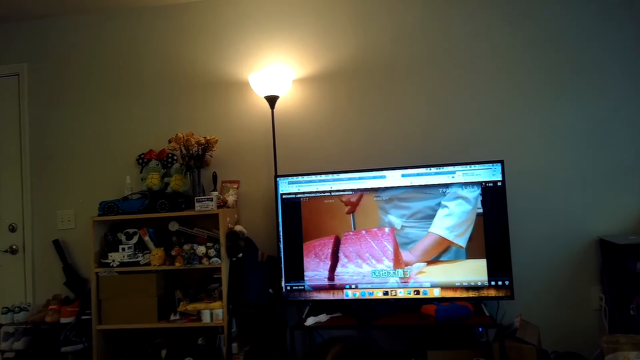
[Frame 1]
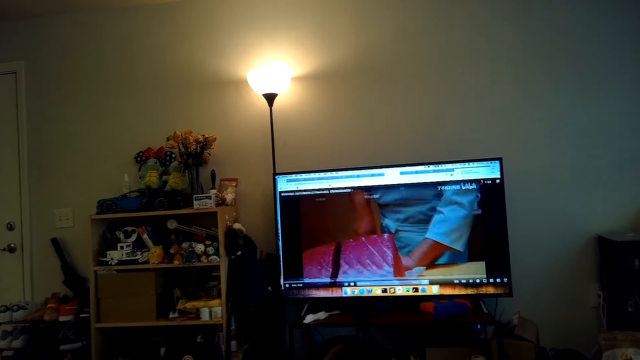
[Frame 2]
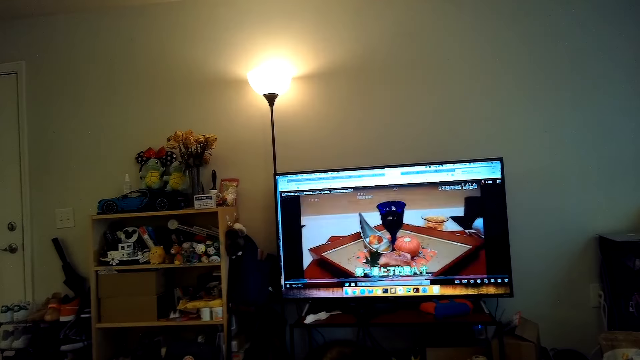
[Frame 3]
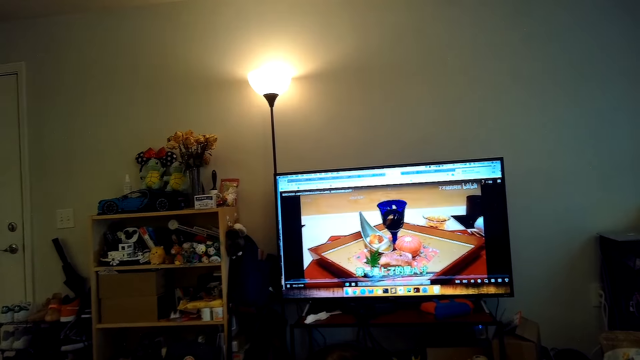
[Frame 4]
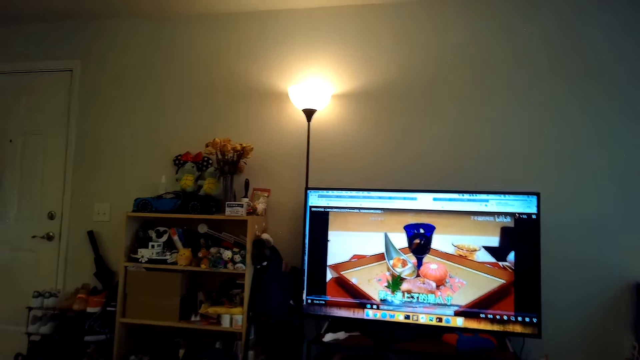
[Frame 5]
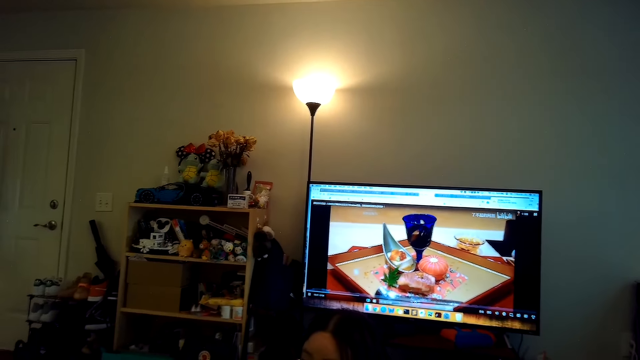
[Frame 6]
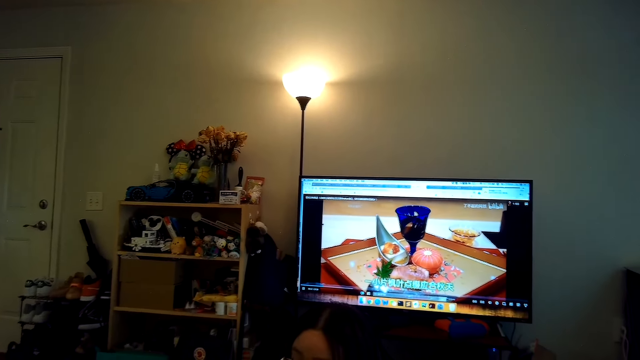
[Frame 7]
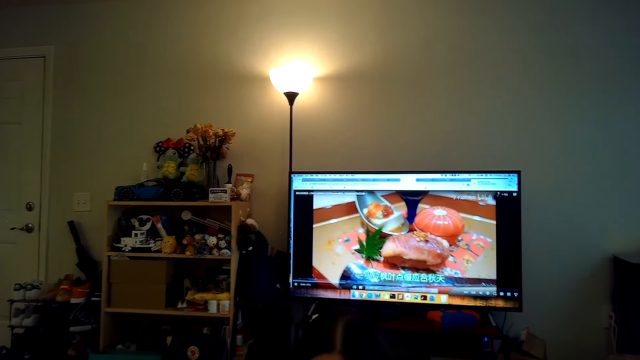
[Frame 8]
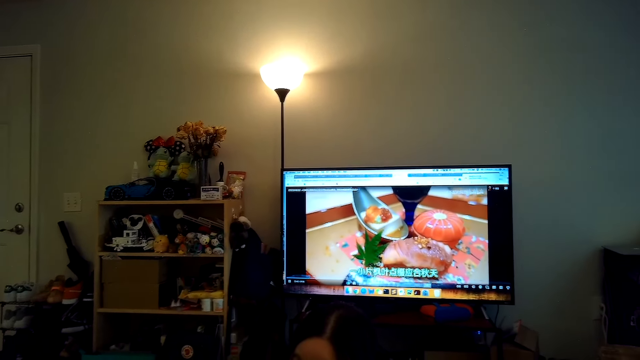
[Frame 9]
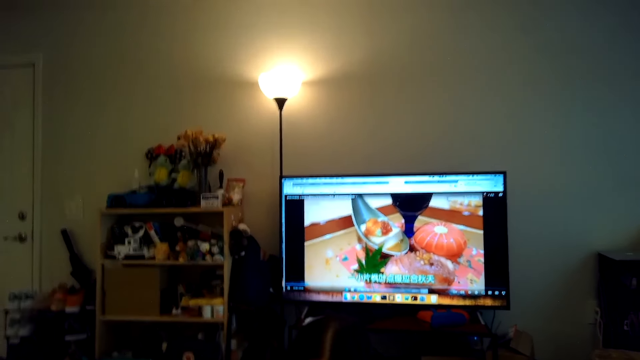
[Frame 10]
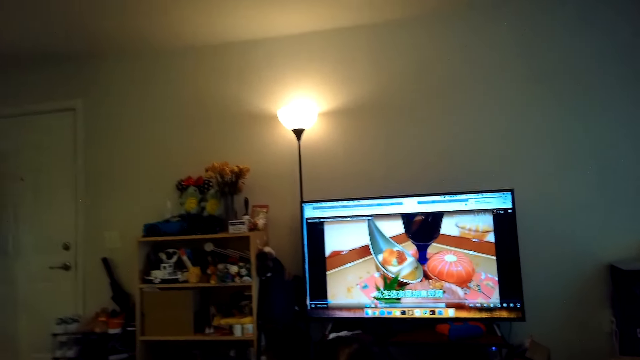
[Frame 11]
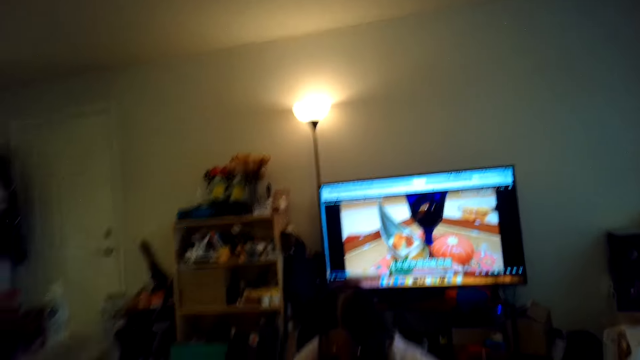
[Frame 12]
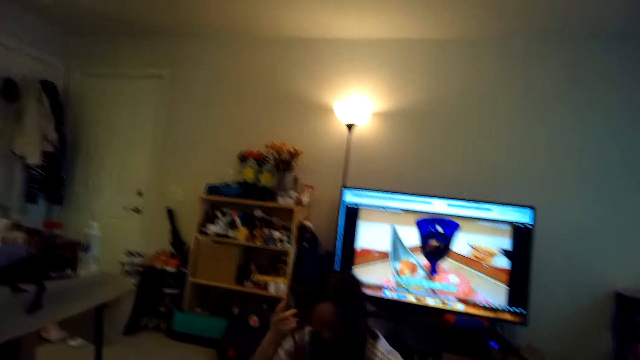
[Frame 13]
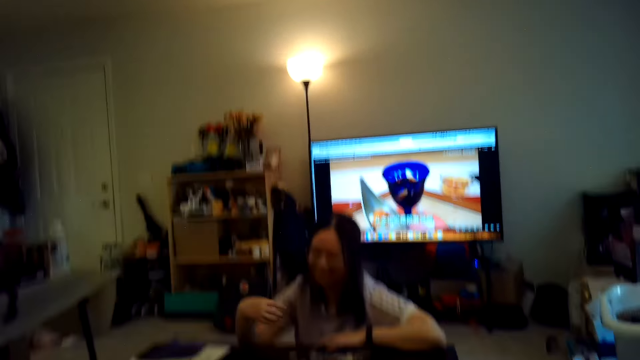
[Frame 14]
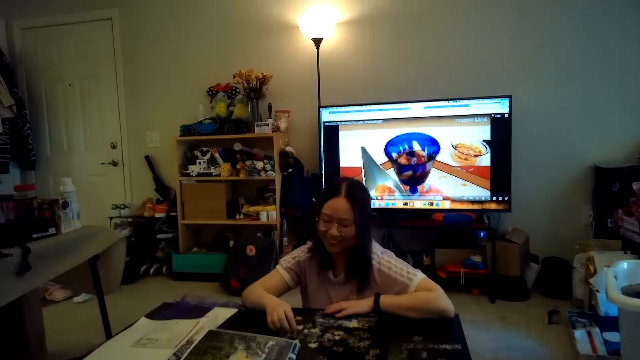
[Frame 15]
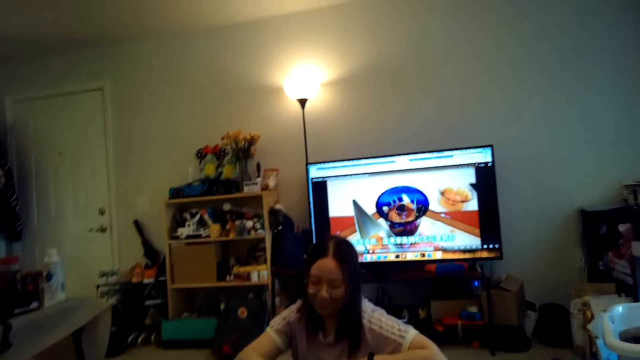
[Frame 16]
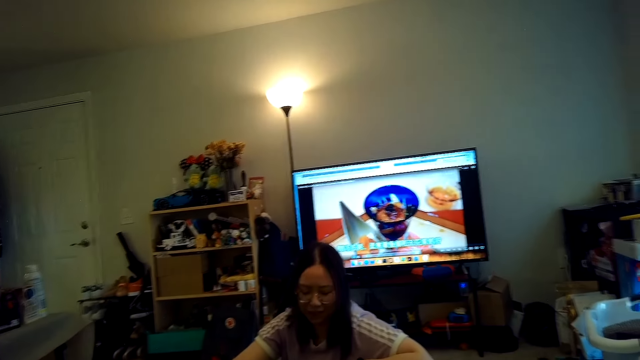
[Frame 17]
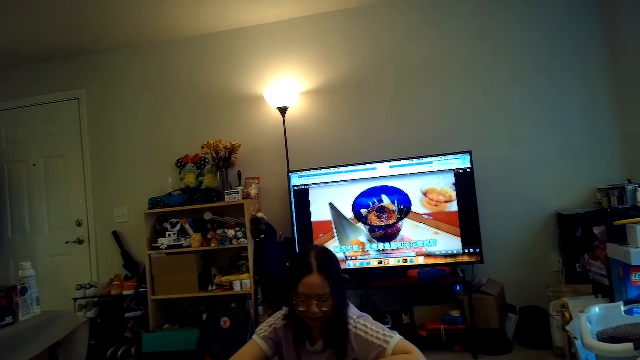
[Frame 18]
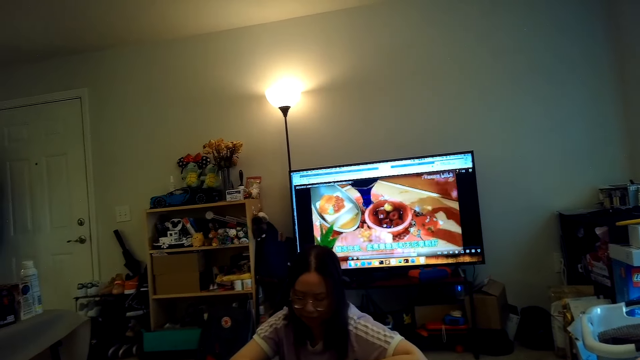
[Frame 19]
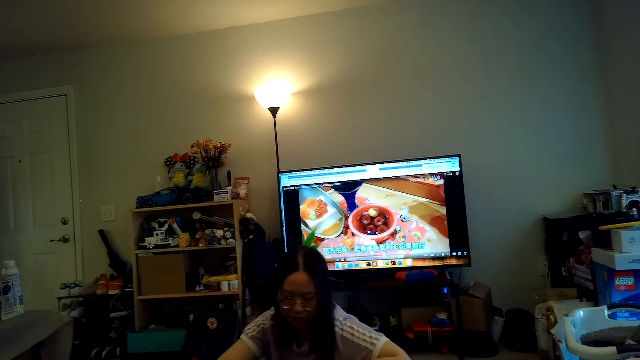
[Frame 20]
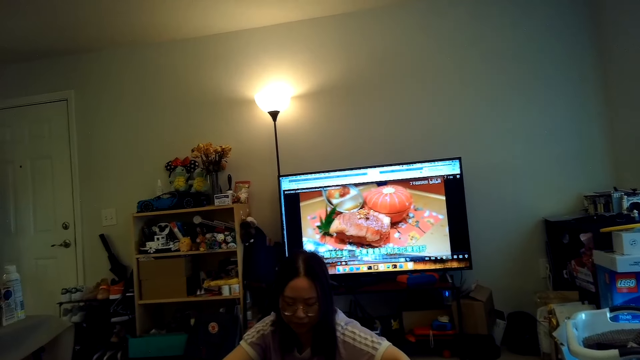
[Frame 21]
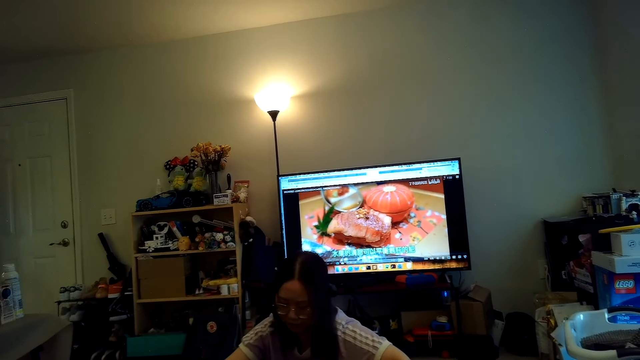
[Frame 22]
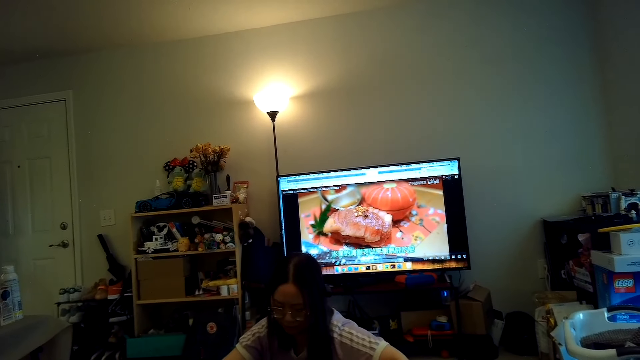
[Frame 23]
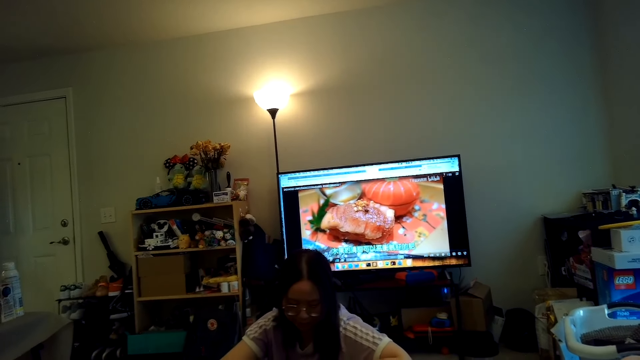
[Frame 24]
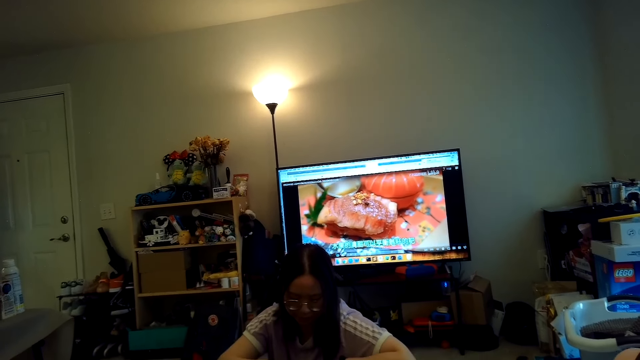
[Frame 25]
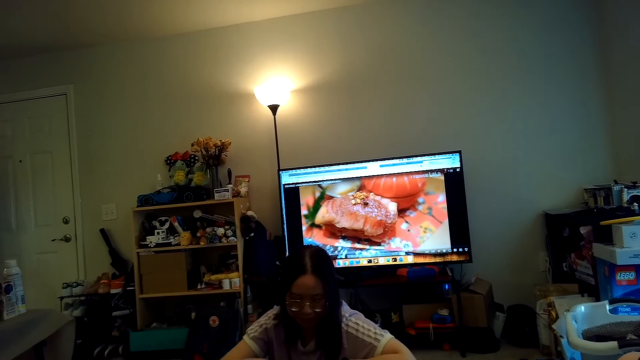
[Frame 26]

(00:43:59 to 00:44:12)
A woman arranges the jigsaw puzzle. The camera wearer watches the TV.

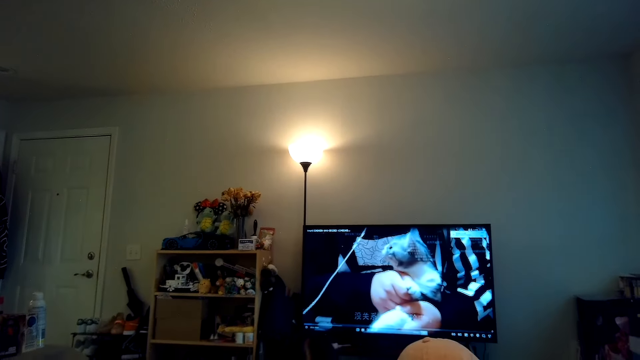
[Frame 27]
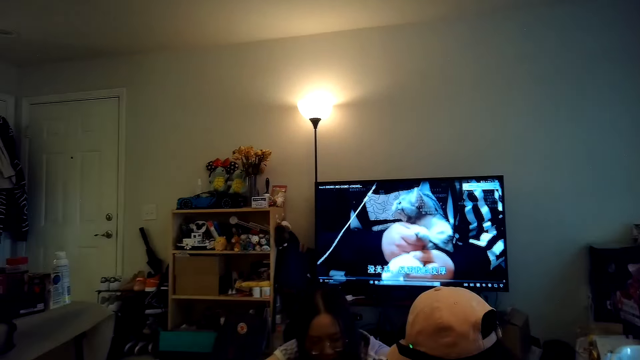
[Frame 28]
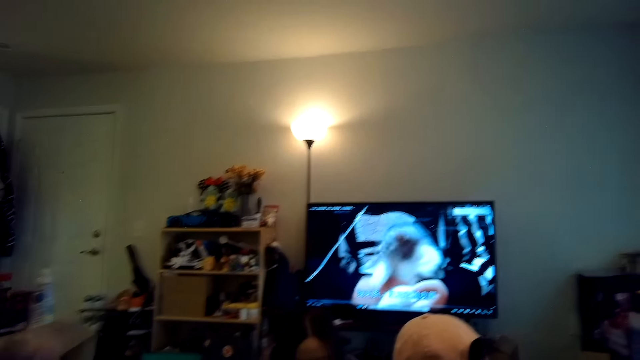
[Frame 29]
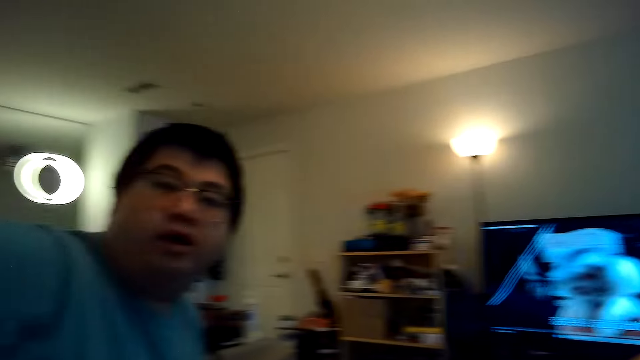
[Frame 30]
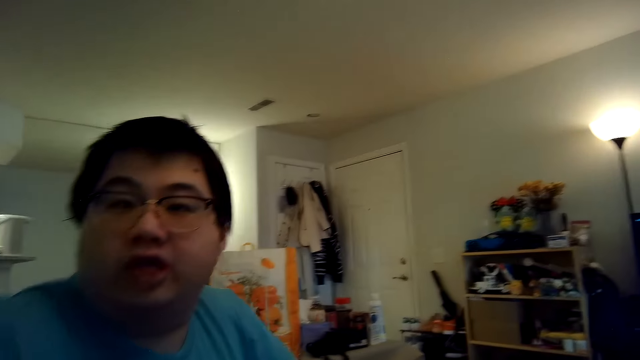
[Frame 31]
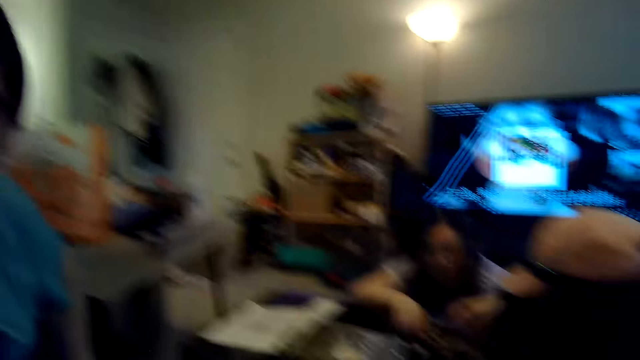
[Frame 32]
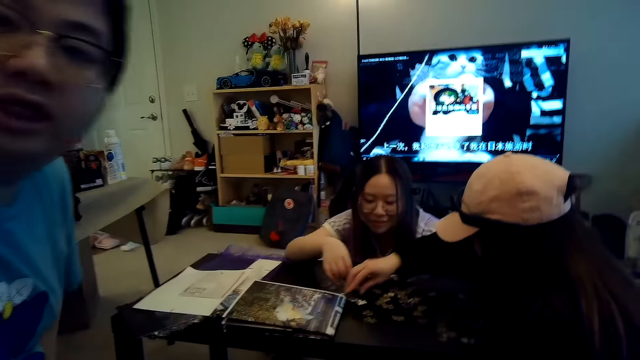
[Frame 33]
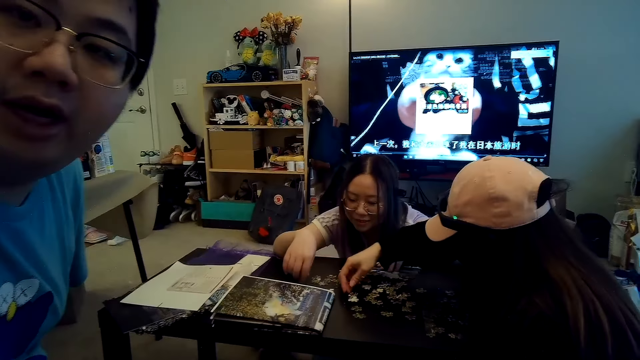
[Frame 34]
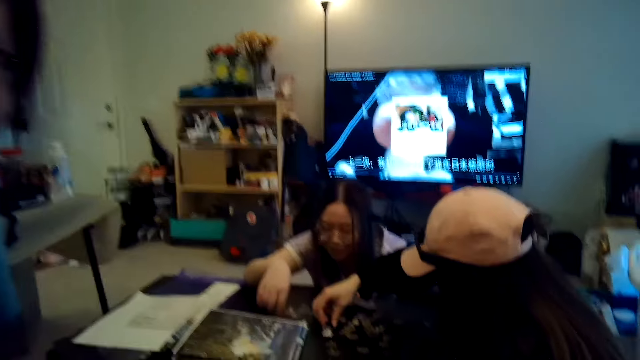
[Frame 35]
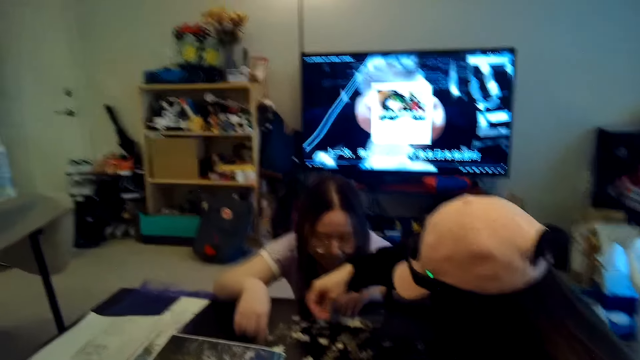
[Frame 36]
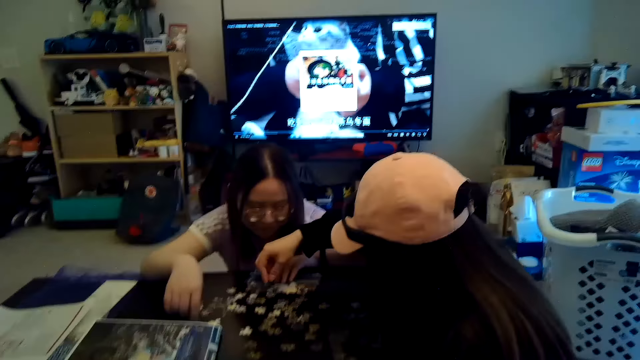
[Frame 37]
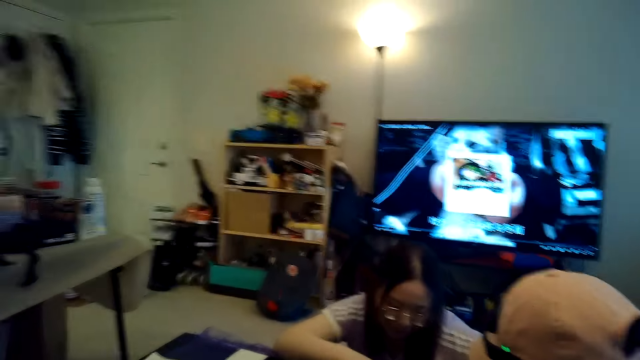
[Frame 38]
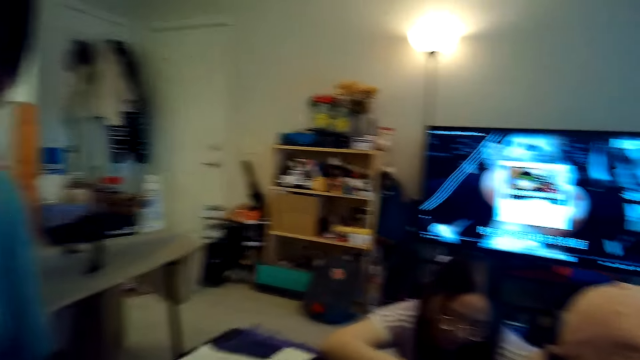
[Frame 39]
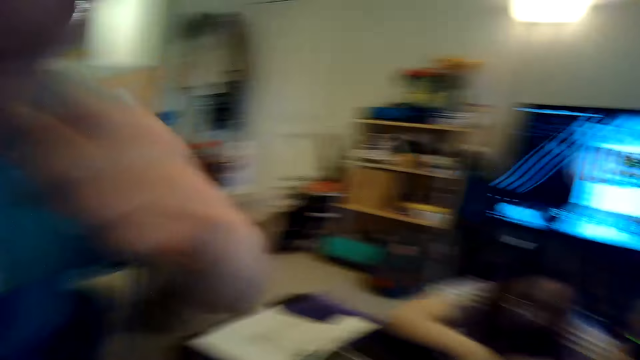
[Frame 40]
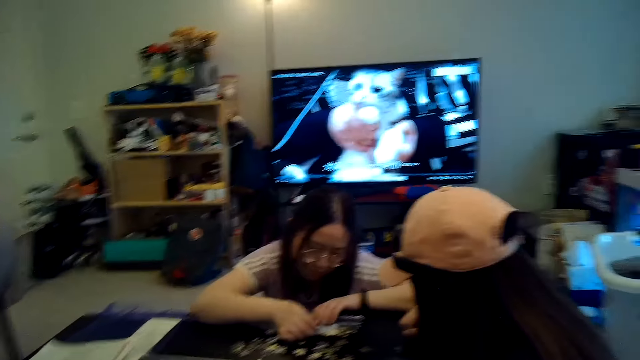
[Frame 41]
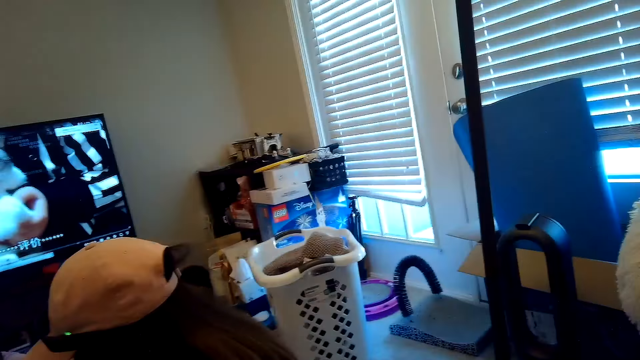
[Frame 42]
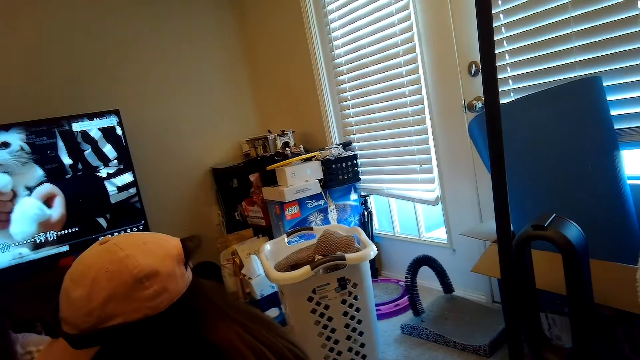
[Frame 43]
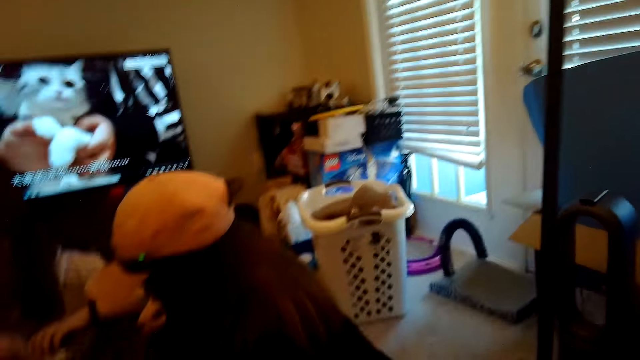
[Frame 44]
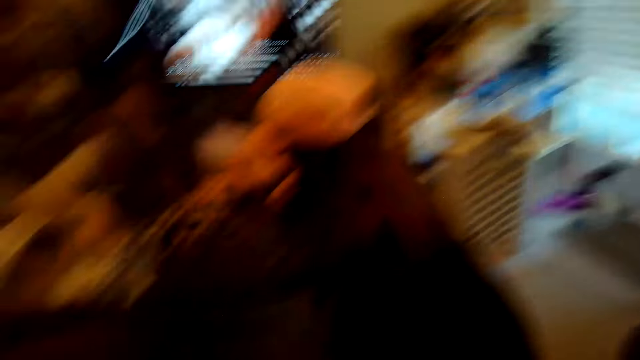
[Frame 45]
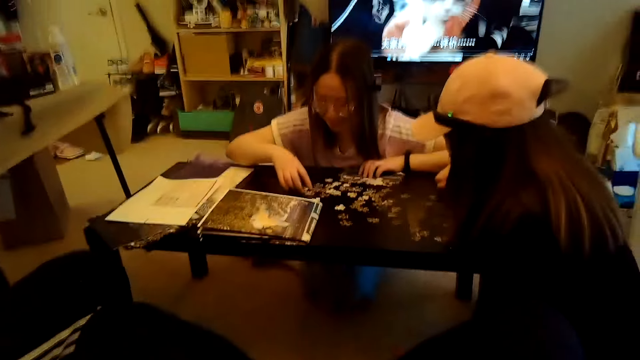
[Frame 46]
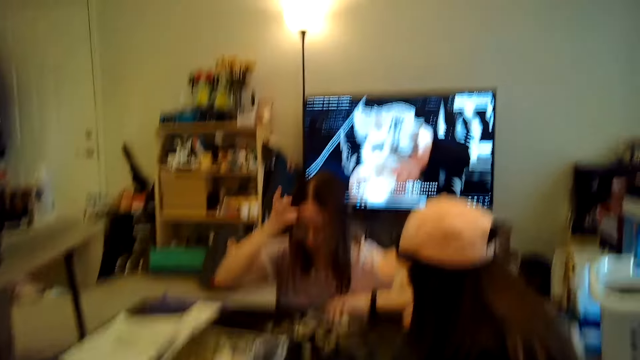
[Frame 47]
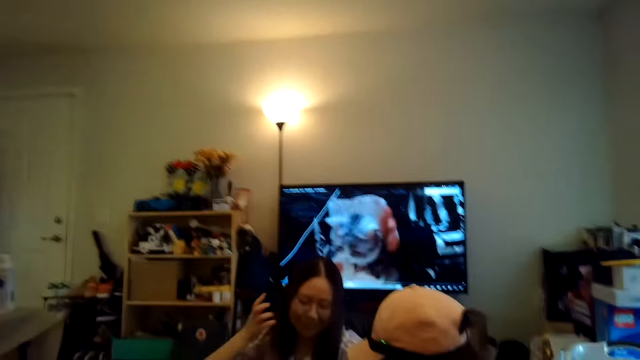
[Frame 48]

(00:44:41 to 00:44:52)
The camera wearer looks at a man. A woman arranges the jigsaw puzzle. Another woman arranges the jigsaw puzzle. Someone looks at the camera of the camera wearer. The camera wearer looks around.
